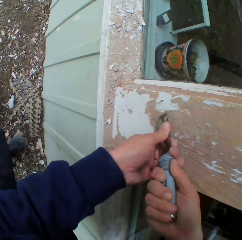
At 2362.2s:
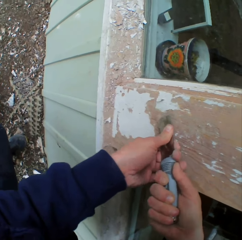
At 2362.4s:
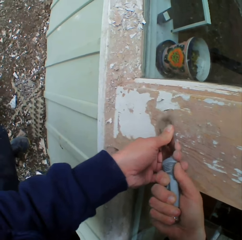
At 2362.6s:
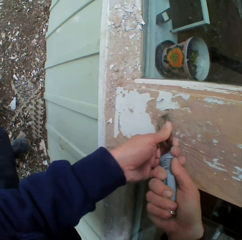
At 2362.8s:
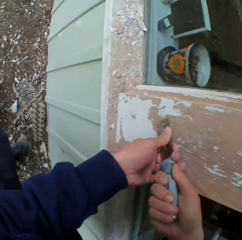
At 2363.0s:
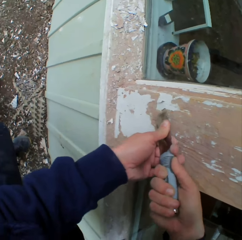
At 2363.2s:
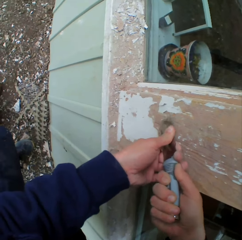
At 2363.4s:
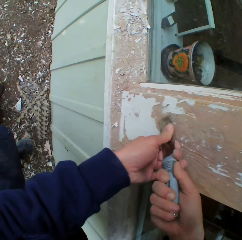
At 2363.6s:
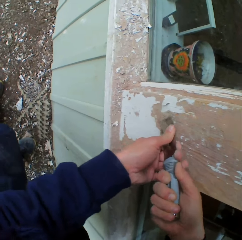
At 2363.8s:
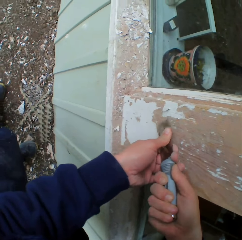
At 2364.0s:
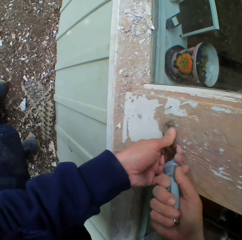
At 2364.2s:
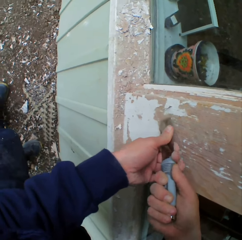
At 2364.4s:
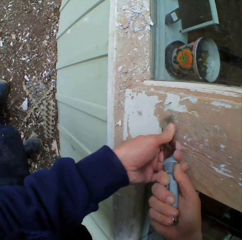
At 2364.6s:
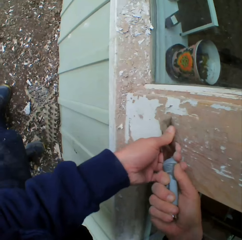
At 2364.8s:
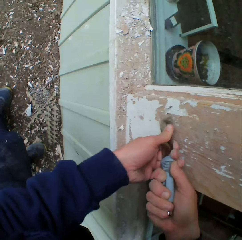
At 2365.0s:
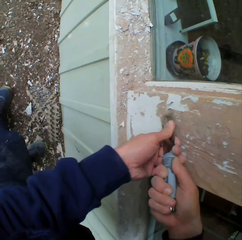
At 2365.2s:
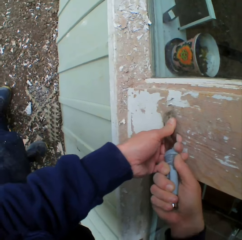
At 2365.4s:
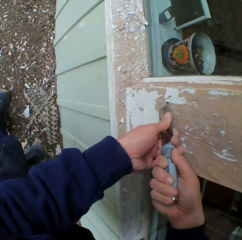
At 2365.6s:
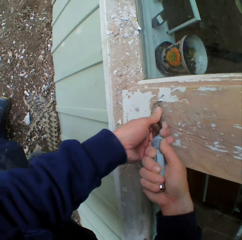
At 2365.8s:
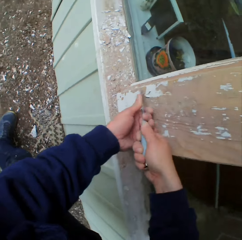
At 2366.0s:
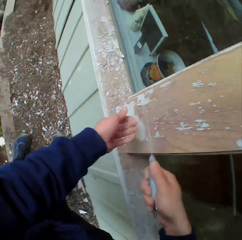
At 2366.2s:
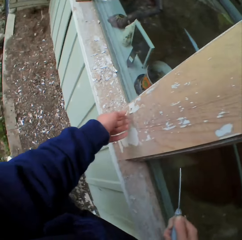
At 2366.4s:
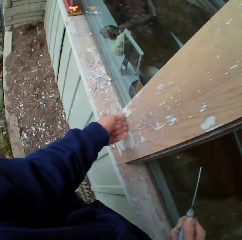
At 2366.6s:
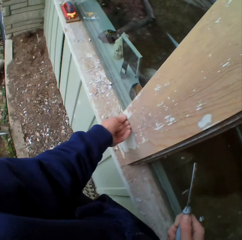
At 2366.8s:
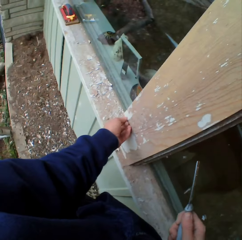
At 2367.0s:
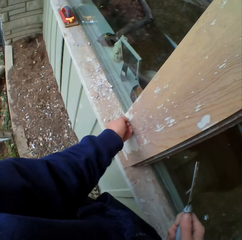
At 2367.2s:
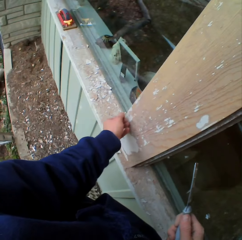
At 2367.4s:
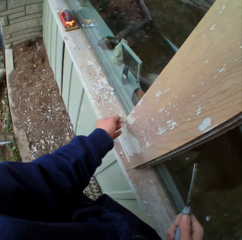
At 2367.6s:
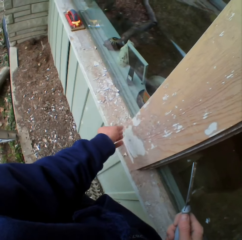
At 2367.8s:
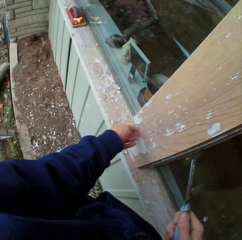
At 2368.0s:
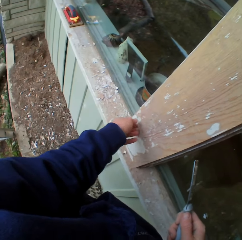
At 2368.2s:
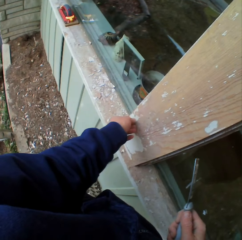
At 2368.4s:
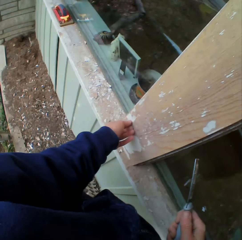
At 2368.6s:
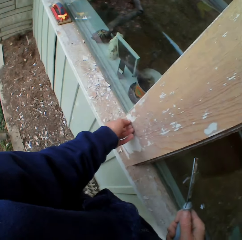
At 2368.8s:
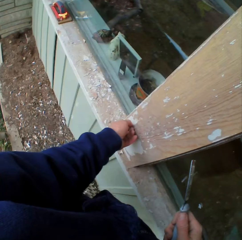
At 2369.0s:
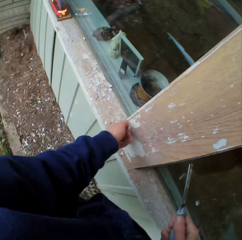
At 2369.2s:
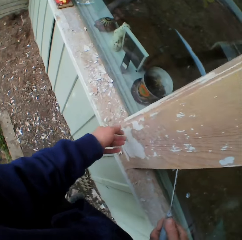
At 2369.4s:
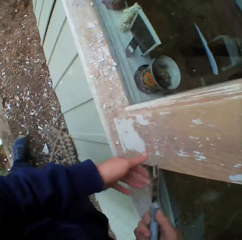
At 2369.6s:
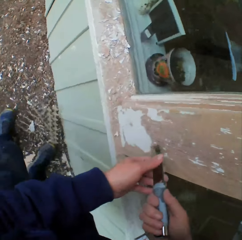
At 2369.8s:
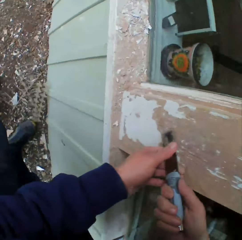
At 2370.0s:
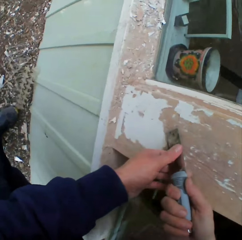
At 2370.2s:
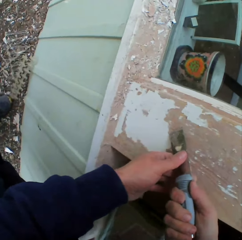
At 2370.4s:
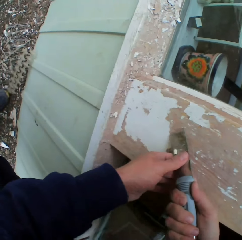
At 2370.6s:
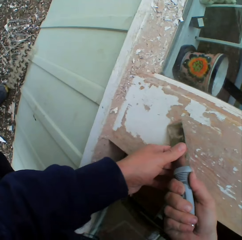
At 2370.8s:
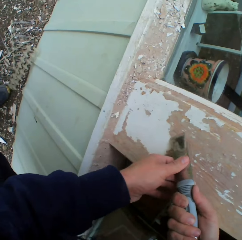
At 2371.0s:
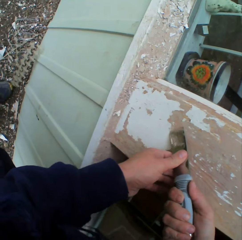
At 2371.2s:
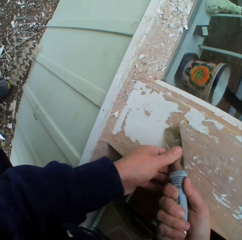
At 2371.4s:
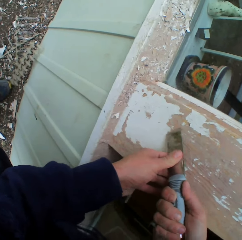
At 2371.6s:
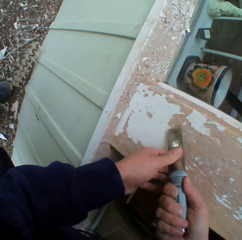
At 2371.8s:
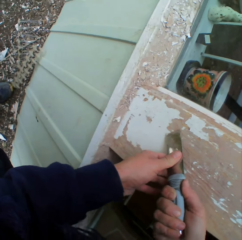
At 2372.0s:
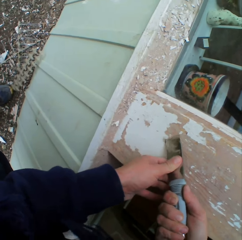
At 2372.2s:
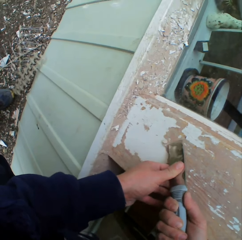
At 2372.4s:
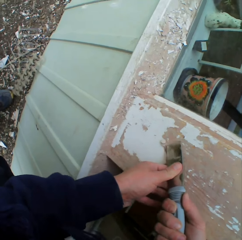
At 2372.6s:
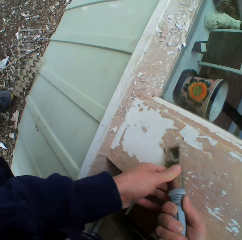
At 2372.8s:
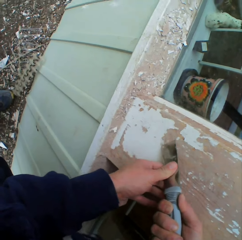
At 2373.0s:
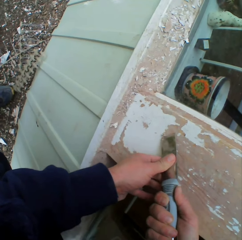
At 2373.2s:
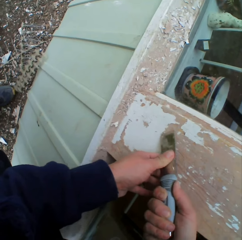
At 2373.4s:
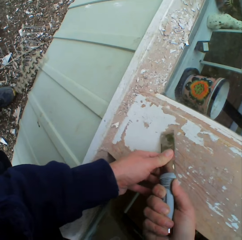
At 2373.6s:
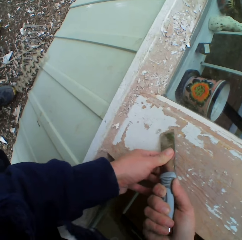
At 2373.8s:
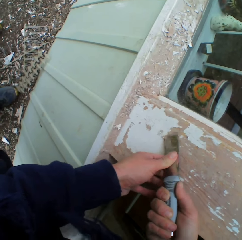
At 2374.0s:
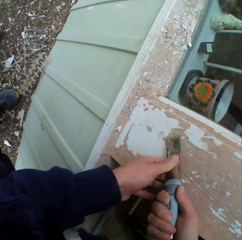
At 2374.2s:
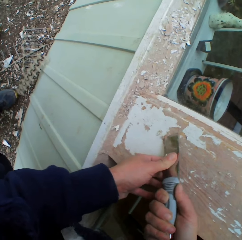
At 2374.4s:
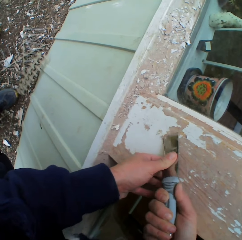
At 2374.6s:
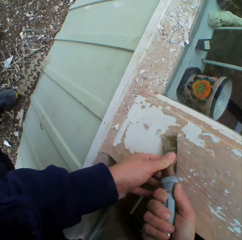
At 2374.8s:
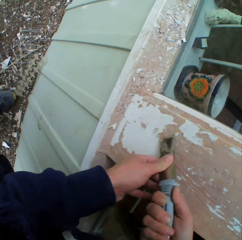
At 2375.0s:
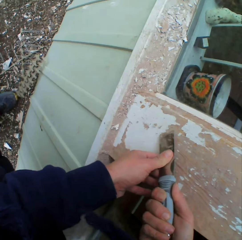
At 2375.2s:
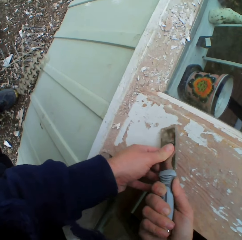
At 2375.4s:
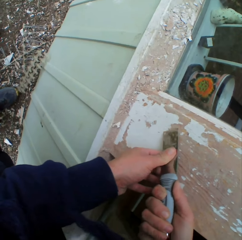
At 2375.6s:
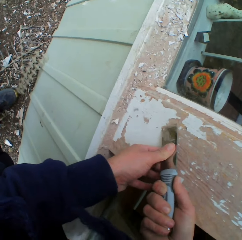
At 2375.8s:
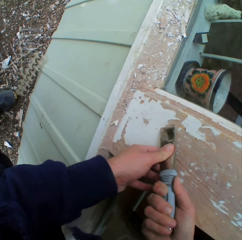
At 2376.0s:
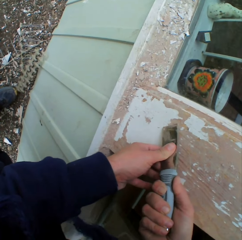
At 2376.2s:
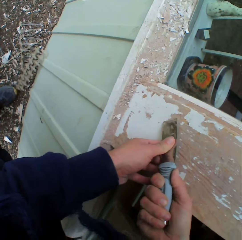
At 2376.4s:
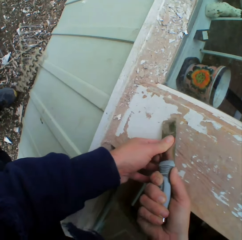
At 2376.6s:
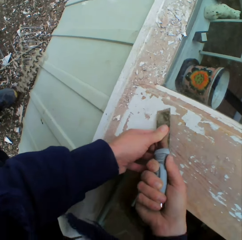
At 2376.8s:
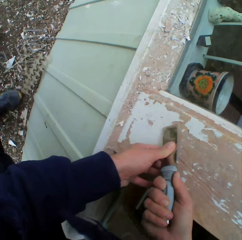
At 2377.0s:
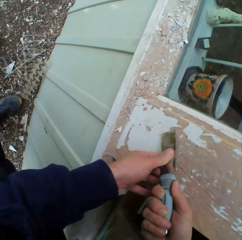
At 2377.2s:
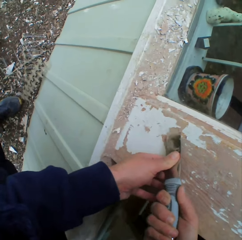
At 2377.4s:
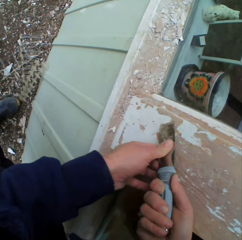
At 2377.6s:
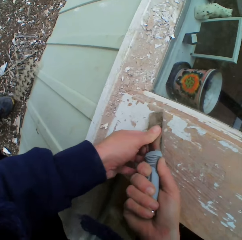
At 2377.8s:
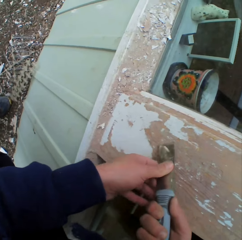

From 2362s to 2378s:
The camera wearer touches the surface. He removes the dried paint with his hand. He scrapes the surface. He removes the dried paint on the wall with a chisel.

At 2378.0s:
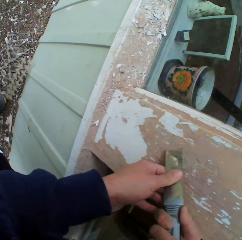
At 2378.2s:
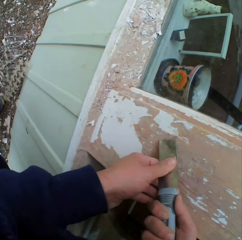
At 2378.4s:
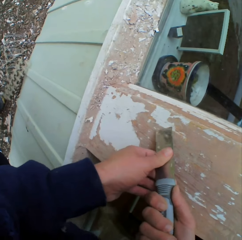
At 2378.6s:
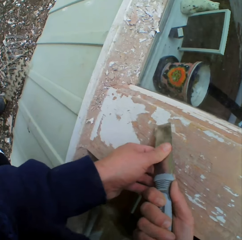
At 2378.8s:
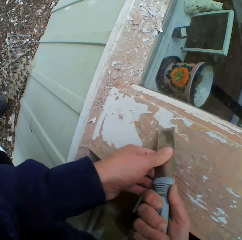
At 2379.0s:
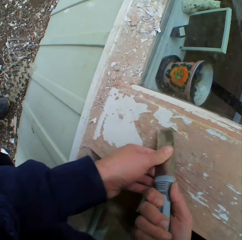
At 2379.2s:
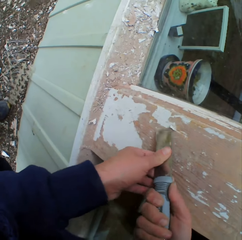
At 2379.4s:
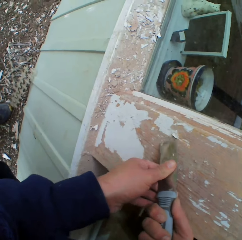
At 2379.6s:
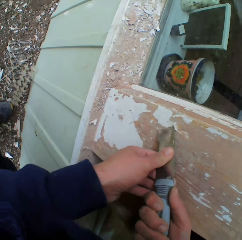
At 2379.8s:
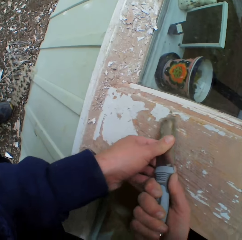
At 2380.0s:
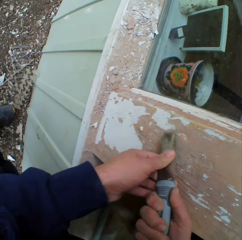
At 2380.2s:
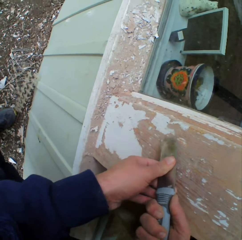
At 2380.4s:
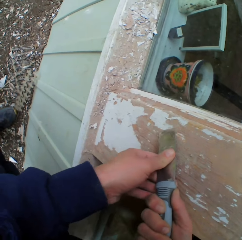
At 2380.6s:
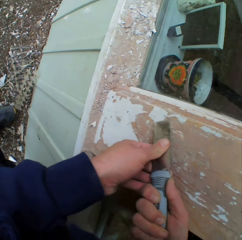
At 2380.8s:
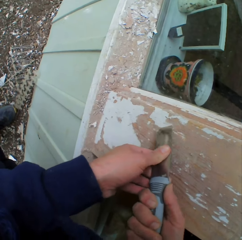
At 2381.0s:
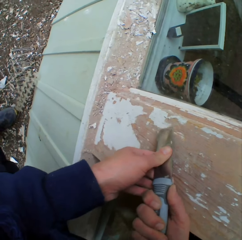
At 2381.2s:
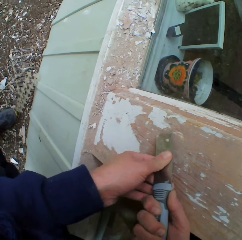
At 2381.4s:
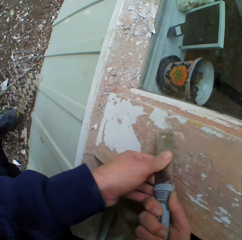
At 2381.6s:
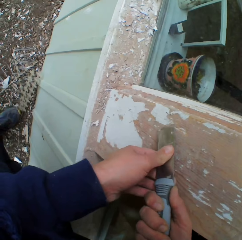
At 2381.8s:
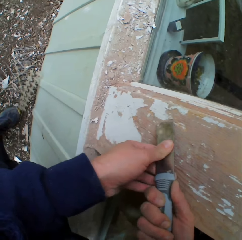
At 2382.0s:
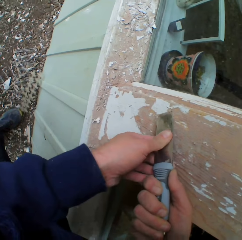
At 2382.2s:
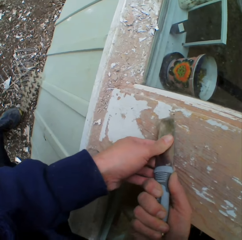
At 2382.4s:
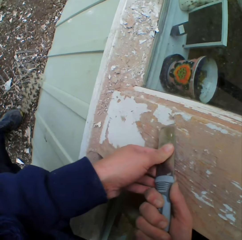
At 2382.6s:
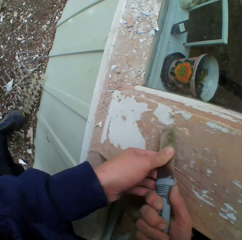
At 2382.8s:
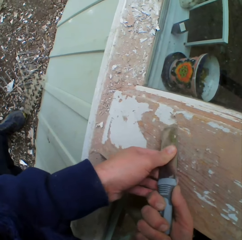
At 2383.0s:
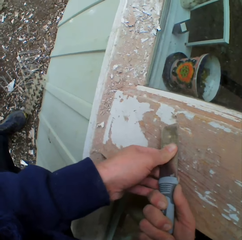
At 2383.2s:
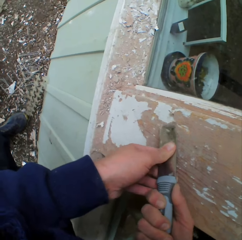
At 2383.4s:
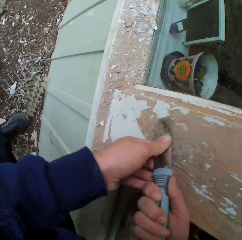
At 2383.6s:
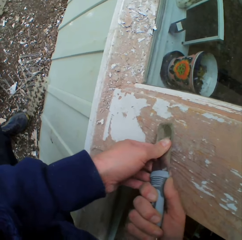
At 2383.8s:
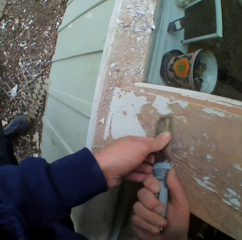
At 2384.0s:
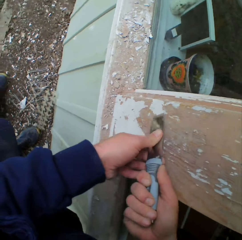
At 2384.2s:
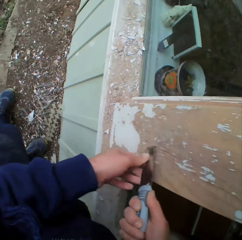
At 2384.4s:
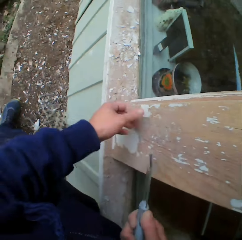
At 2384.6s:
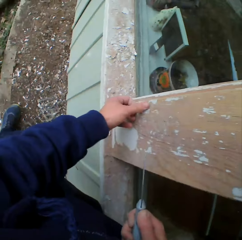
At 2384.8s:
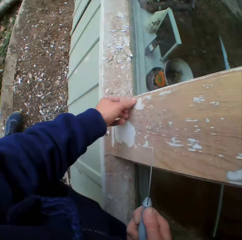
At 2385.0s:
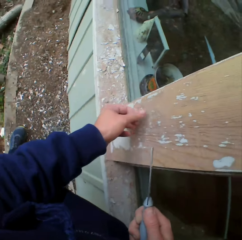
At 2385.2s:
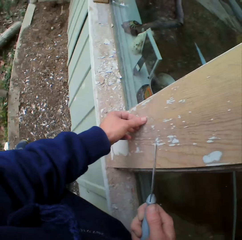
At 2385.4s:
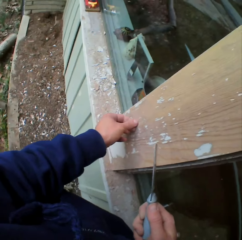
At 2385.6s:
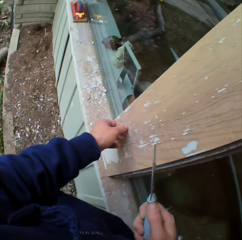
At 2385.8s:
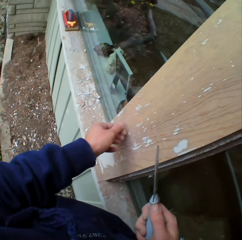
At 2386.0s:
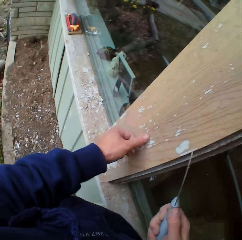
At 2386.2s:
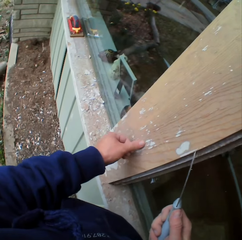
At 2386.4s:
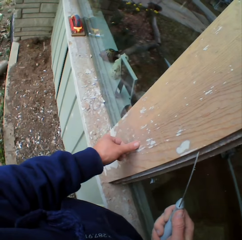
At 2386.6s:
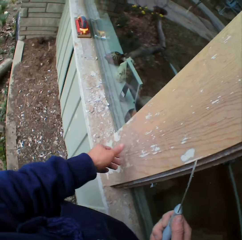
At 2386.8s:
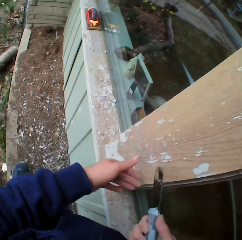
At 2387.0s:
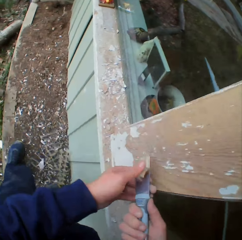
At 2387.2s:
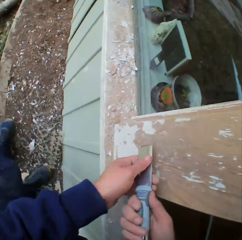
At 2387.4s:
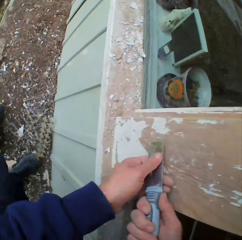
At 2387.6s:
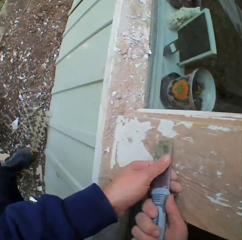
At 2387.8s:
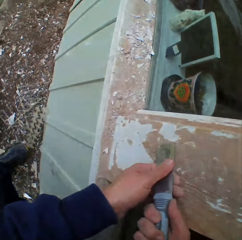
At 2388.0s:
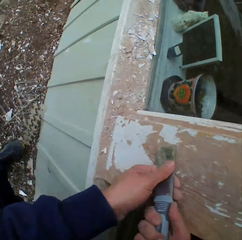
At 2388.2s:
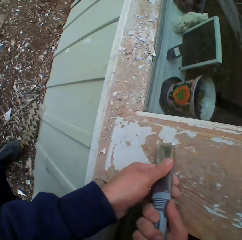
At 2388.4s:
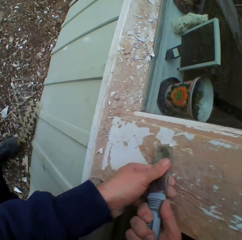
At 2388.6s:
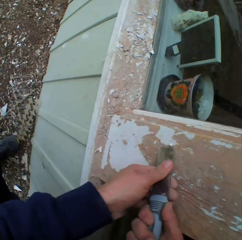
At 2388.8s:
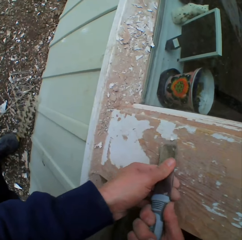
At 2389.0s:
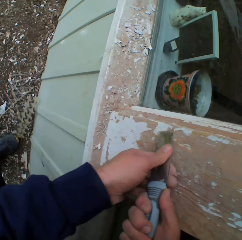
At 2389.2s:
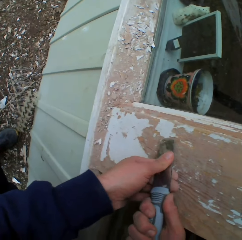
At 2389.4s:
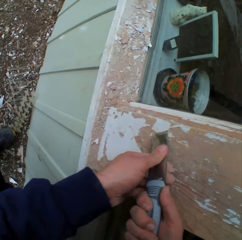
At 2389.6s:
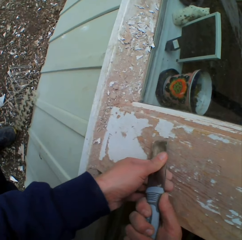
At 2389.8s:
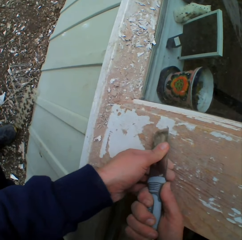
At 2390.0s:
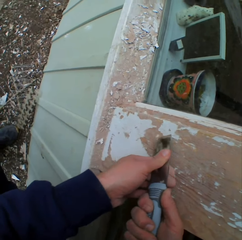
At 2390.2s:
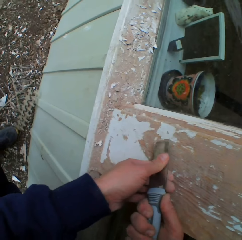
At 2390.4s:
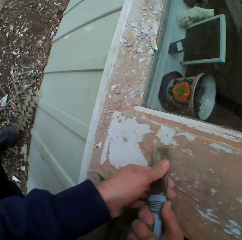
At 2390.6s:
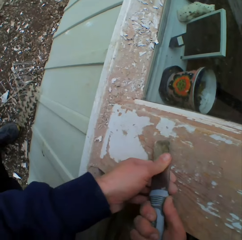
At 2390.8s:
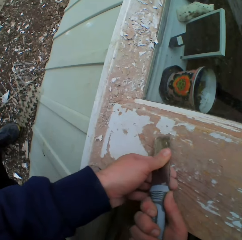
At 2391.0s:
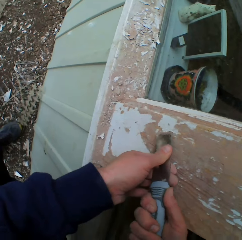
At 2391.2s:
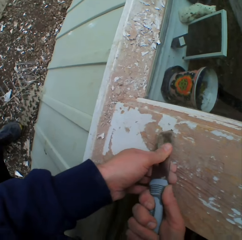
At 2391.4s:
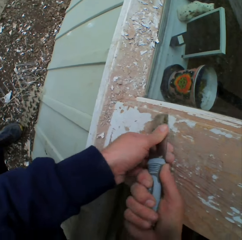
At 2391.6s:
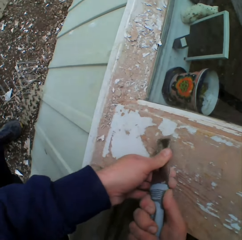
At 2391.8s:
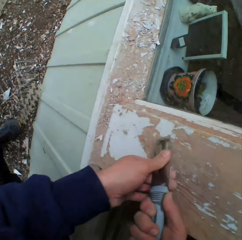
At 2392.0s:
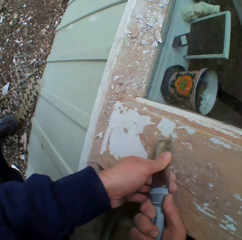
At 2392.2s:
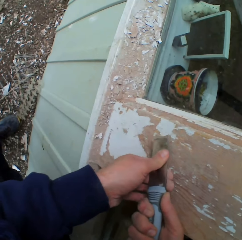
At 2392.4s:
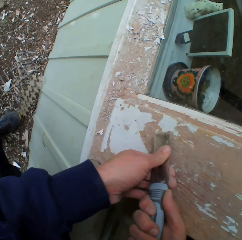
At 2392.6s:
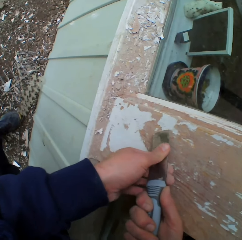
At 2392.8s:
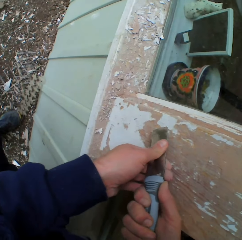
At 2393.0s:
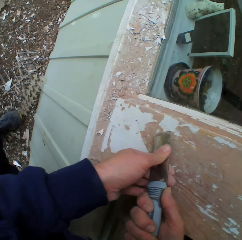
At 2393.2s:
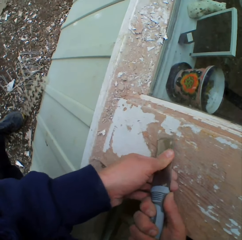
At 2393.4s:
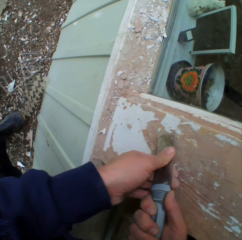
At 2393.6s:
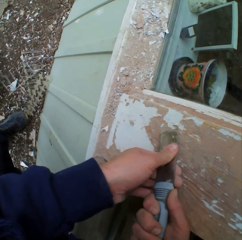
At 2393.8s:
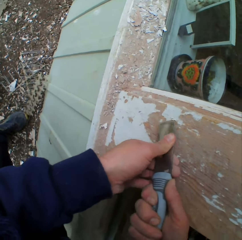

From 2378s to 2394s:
The camera wearer touches the wall with his hand. He scrapes the surface. He removes the dried paint on the wall with a chisel.
